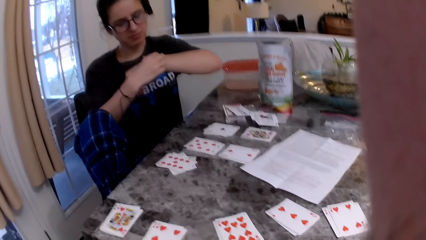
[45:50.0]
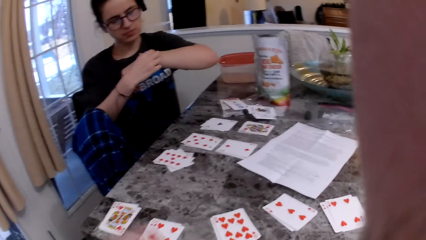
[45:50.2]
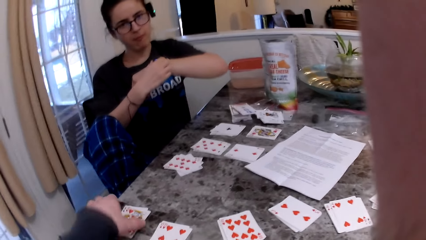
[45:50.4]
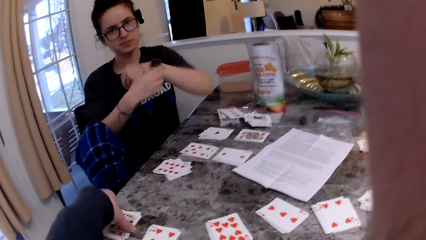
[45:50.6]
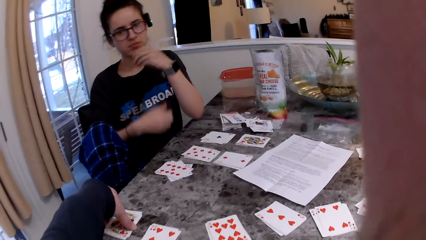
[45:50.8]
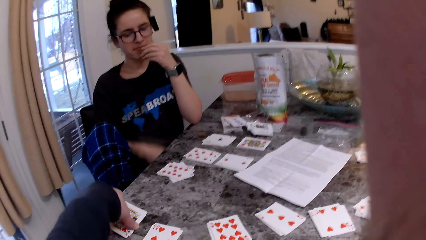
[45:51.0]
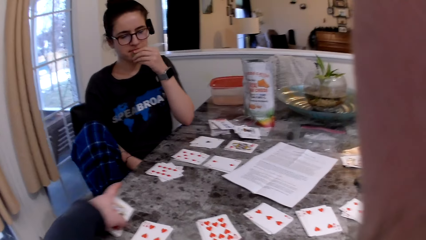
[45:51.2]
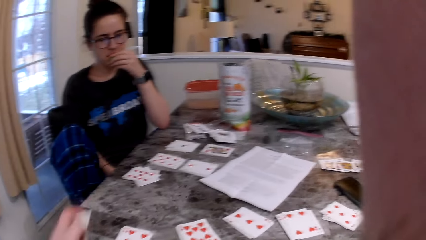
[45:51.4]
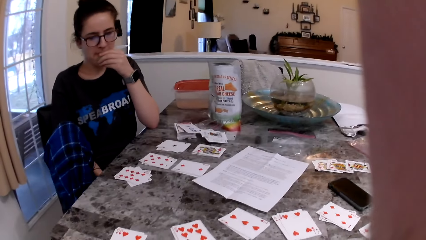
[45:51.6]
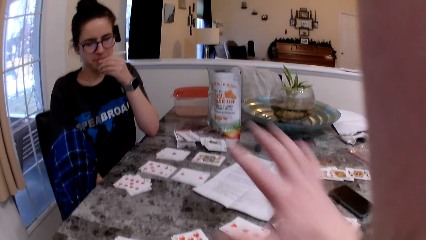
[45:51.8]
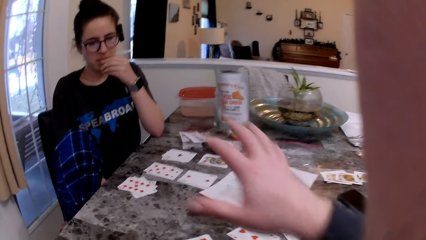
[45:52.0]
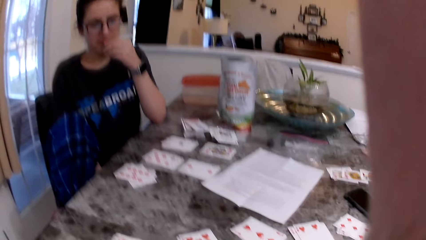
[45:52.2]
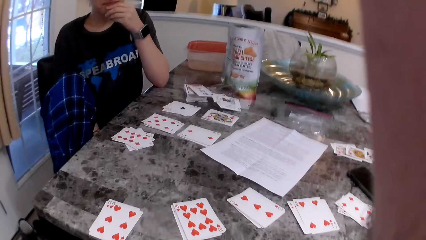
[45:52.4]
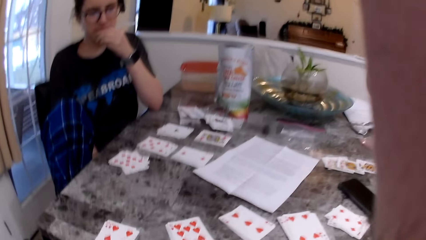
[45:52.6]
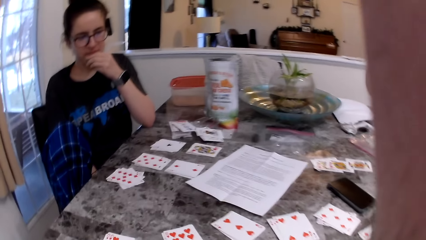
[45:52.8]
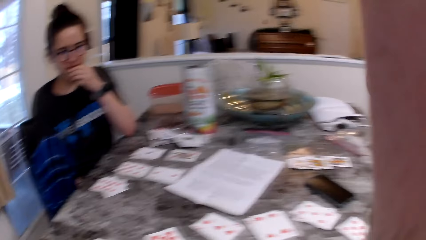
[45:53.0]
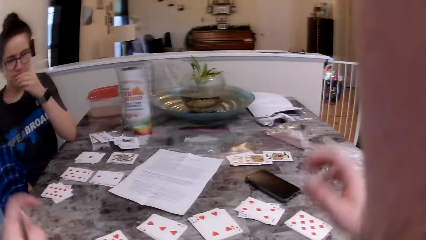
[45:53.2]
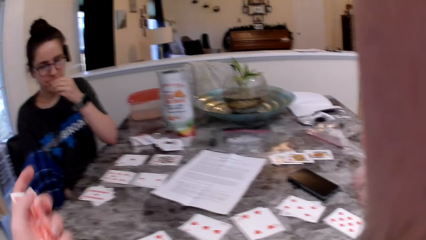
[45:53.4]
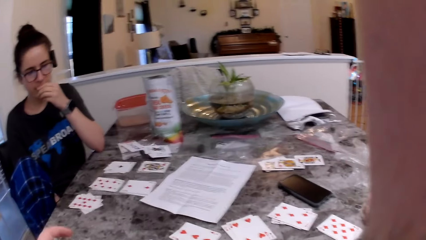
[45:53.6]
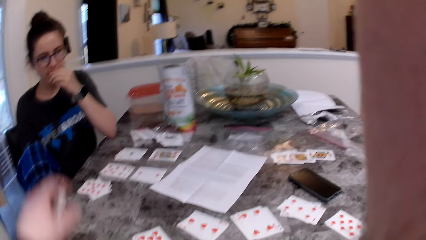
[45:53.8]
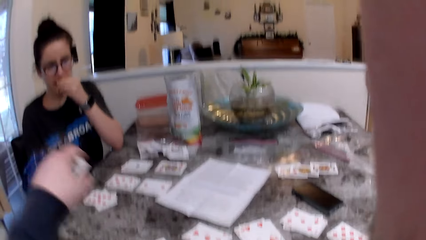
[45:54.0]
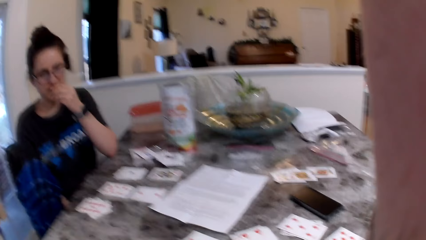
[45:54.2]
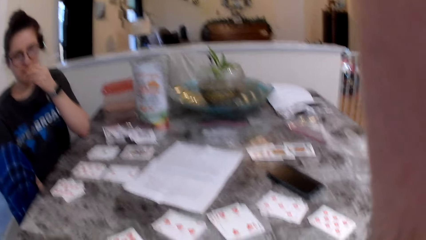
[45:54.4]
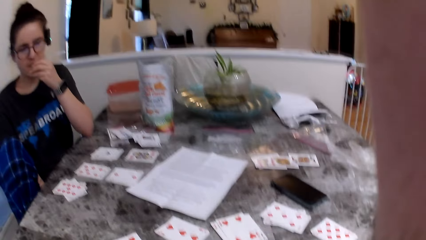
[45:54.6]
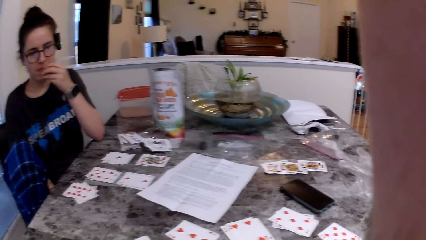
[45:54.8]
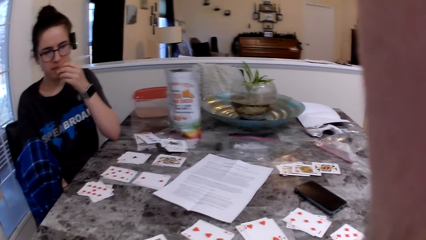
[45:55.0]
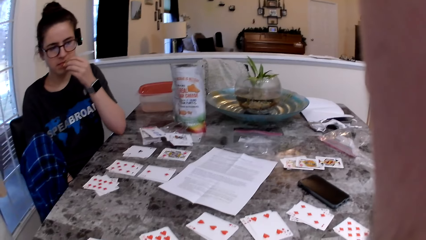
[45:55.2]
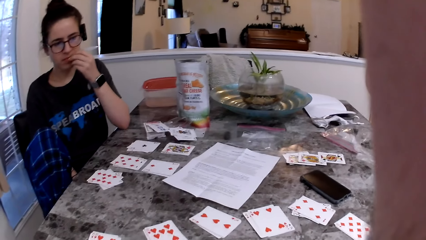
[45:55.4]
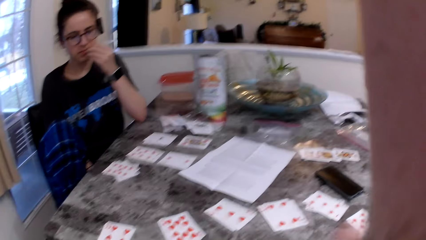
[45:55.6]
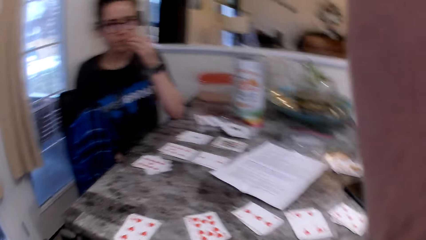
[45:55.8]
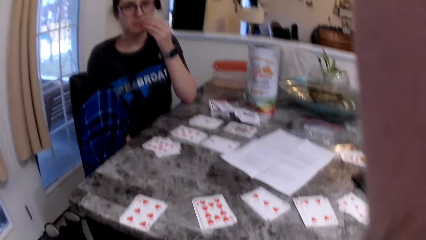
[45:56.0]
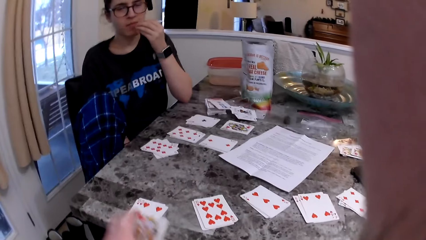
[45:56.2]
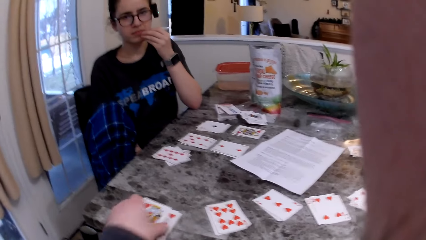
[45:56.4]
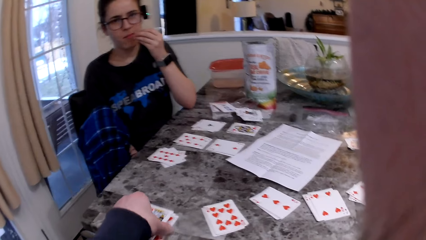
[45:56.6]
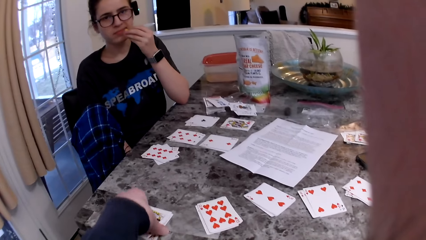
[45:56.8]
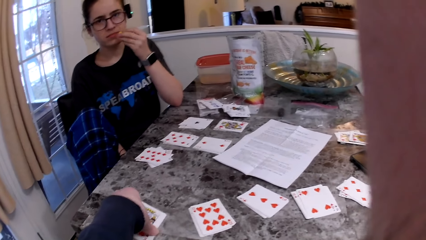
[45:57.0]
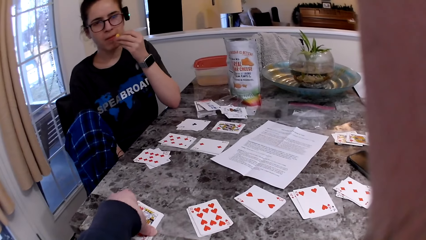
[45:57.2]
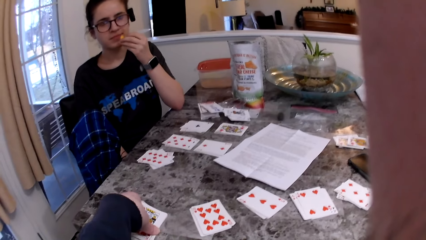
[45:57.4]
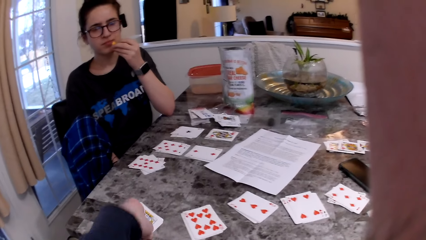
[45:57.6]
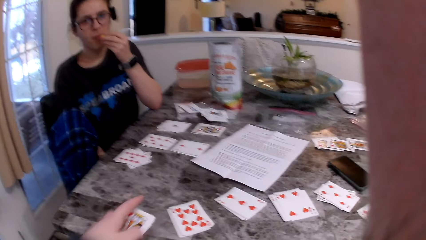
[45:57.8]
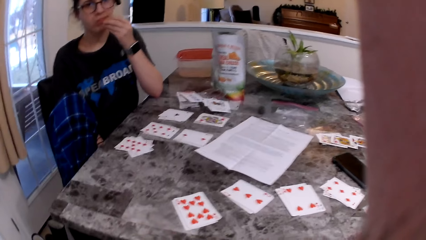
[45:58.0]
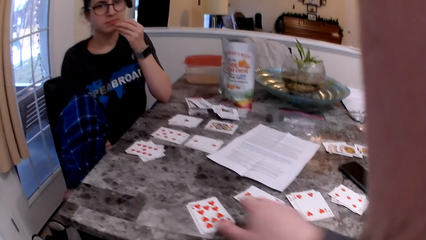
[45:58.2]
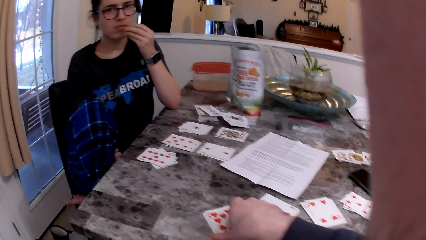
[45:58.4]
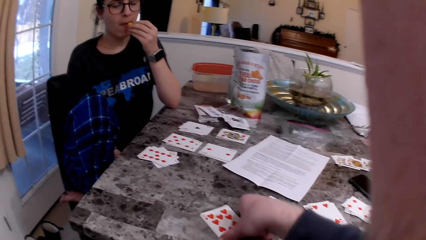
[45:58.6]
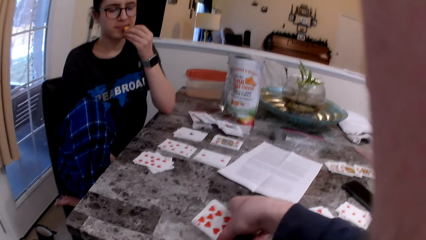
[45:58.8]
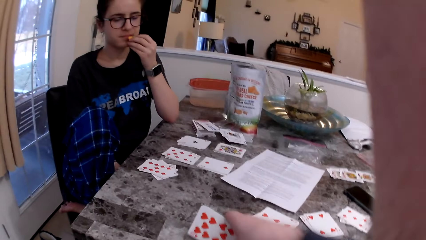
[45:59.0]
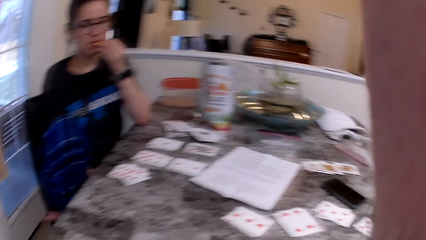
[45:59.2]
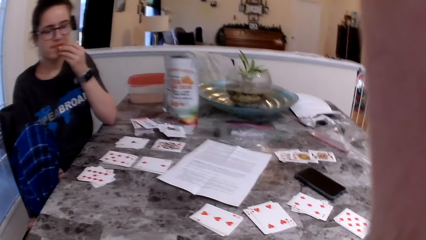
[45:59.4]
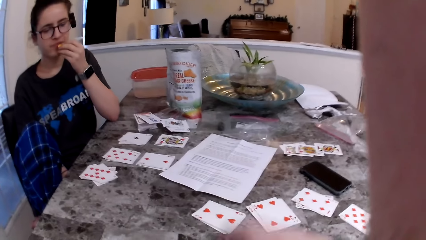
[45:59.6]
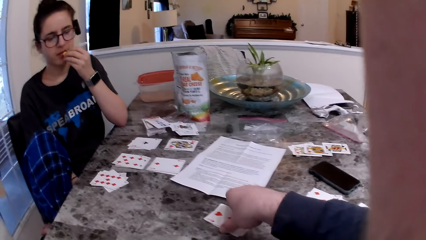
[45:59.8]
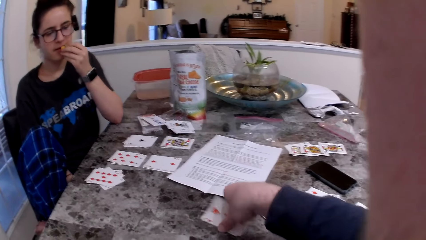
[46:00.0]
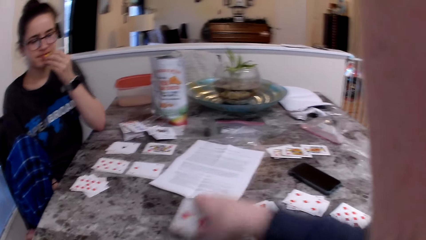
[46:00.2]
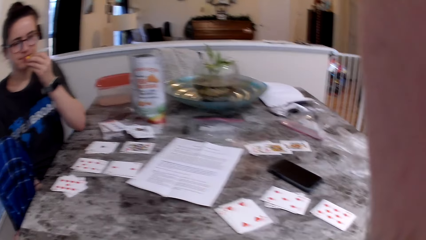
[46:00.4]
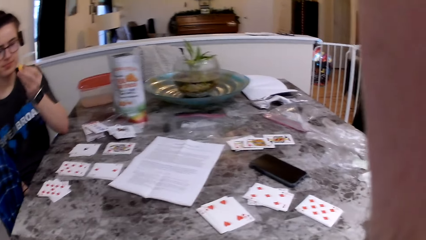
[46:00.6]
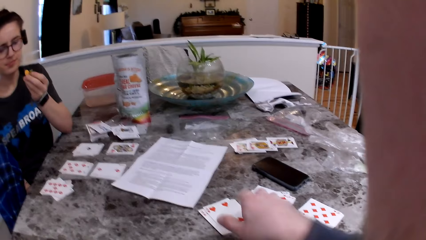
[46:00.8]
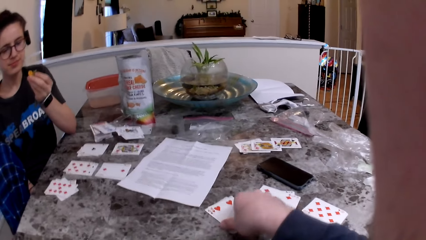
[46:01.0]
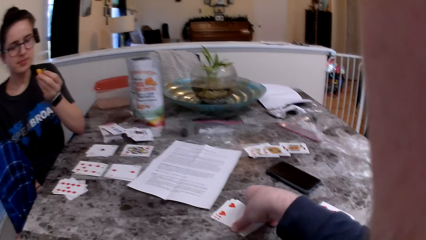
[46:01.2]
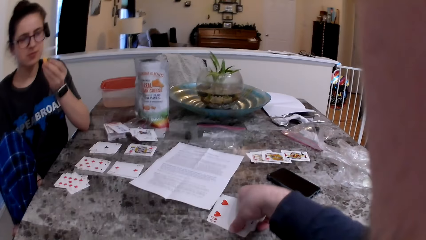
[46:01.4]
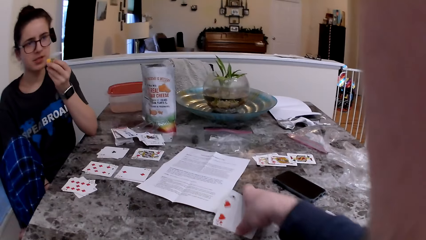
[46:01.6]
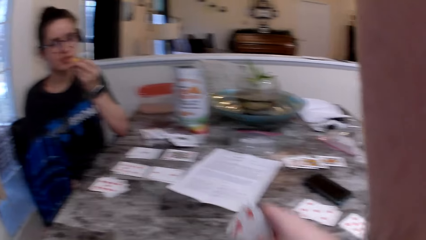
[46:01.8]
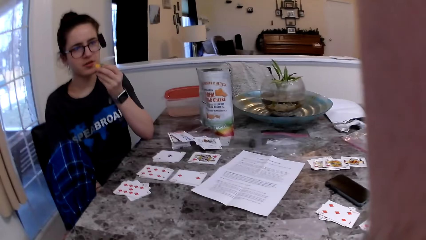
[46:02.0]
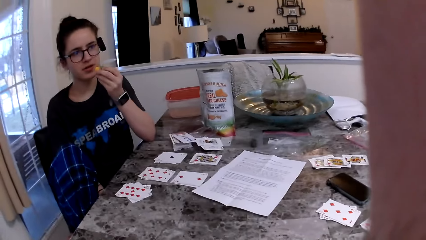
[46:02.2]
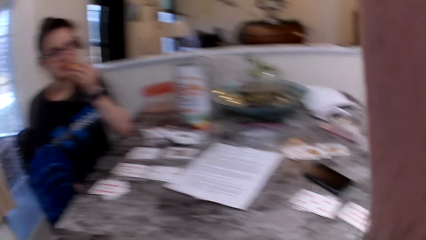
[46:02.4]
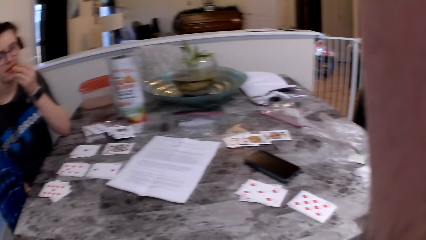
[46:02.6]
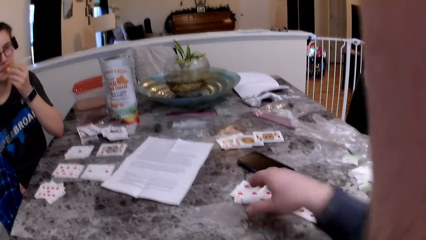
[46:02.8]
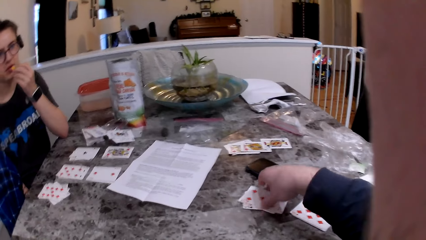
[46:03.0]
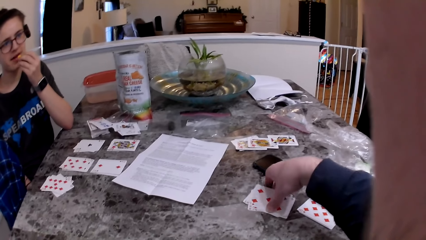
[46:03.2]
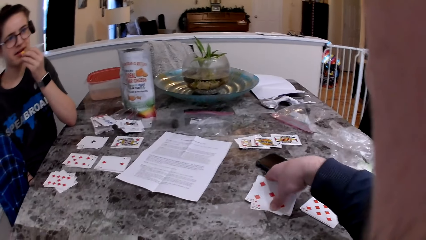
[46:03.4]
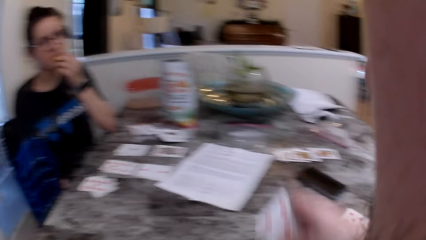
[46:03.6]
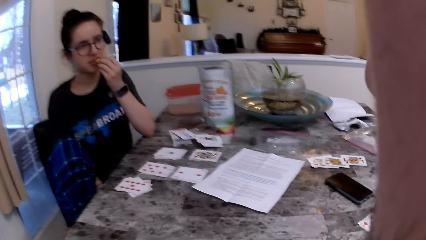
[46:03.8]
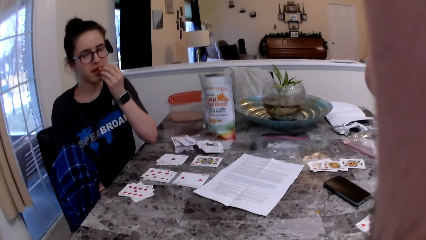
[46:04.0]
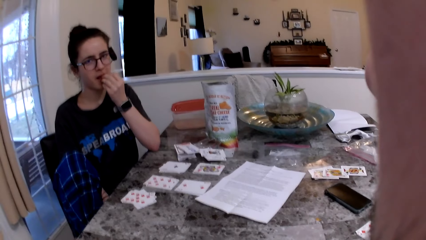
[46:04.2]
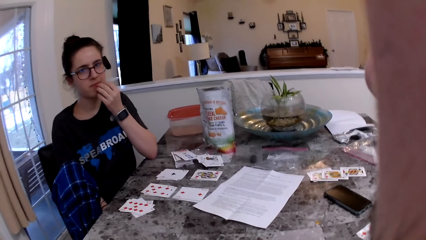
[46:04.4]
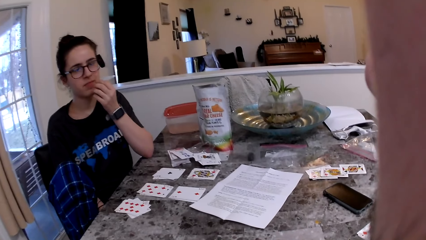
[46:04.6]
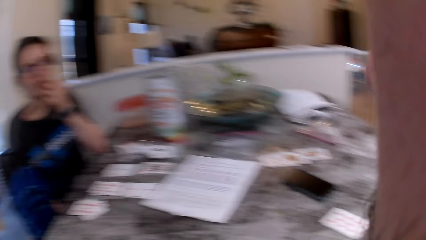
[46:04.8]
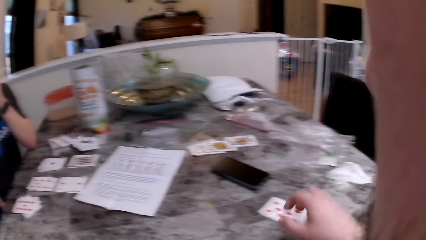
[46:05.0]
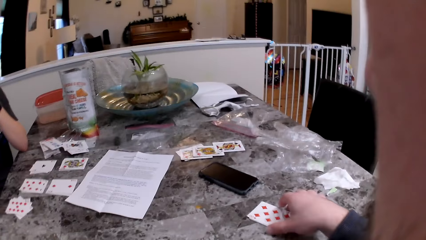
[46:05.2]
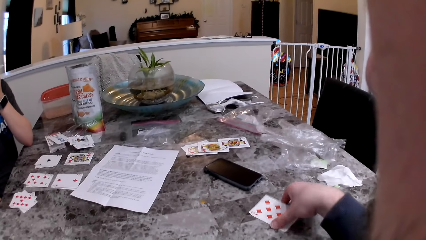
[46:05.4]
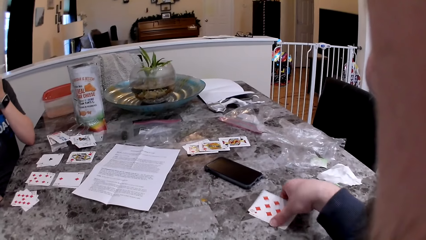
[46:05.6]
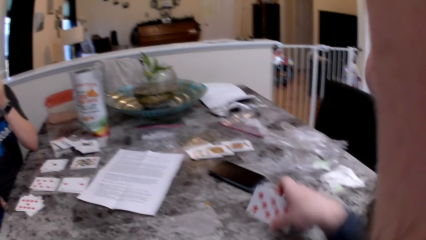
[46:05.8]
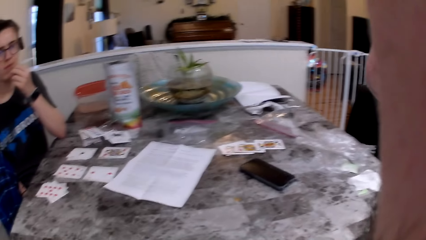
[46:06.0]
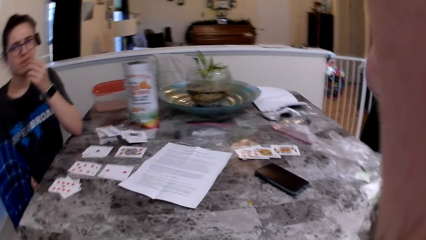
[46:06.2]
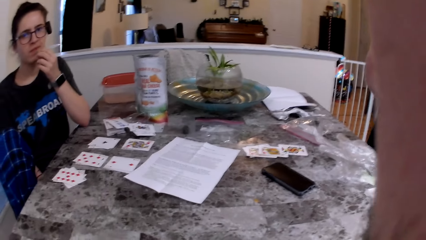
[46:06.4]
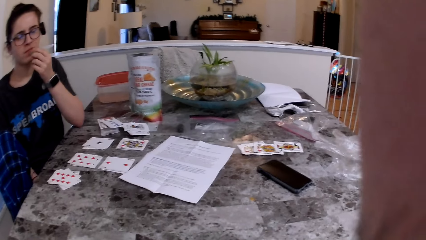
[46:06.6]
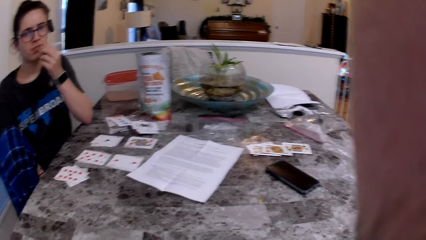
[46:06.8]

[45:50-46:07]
The woman checks the watch. The camera wearer picks up the cards. She picks up the cards from the table with her left hand. The woman eats the cheese snack.
